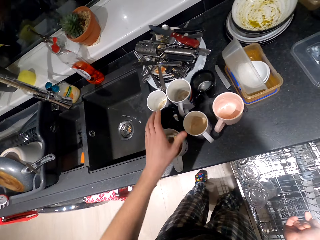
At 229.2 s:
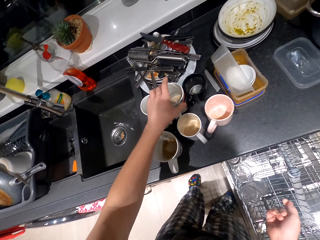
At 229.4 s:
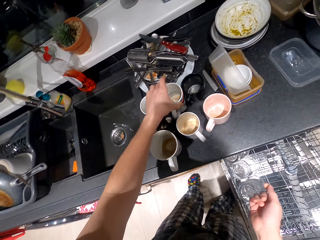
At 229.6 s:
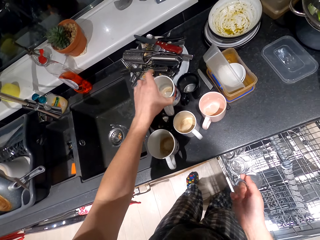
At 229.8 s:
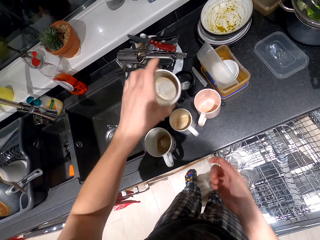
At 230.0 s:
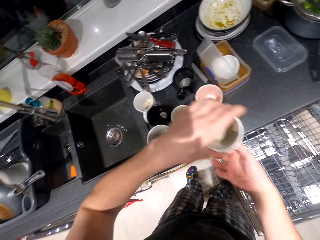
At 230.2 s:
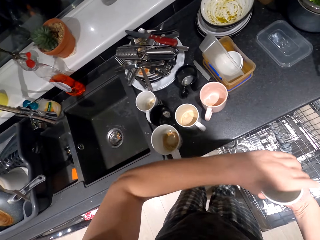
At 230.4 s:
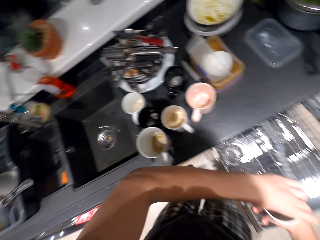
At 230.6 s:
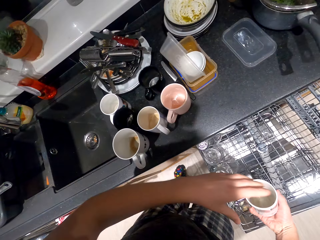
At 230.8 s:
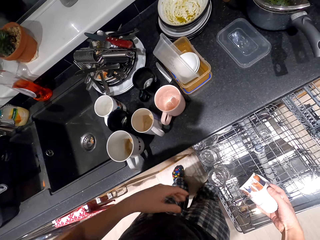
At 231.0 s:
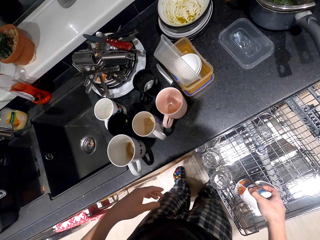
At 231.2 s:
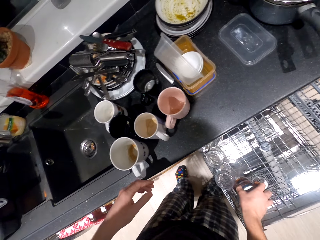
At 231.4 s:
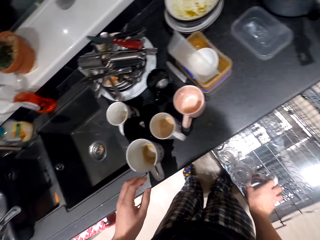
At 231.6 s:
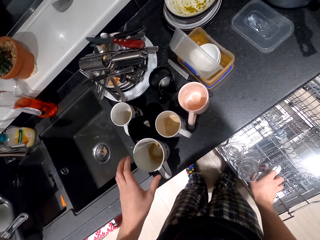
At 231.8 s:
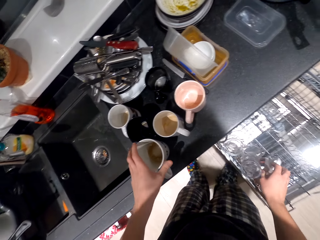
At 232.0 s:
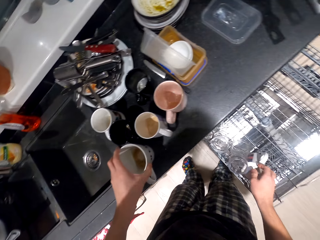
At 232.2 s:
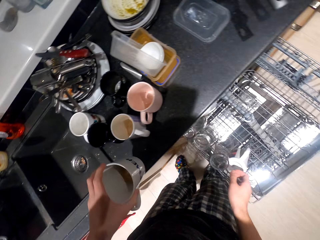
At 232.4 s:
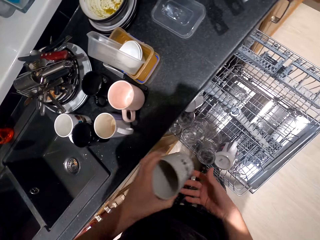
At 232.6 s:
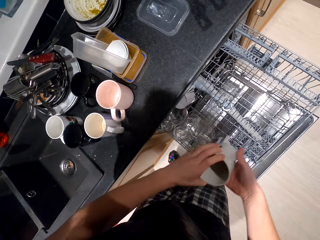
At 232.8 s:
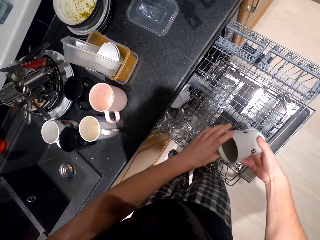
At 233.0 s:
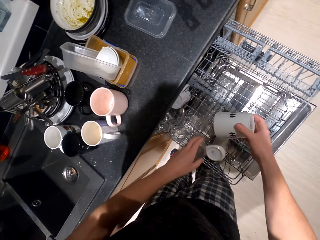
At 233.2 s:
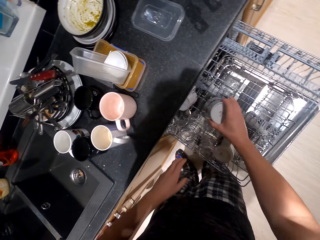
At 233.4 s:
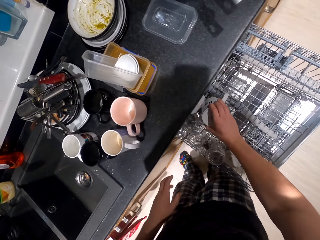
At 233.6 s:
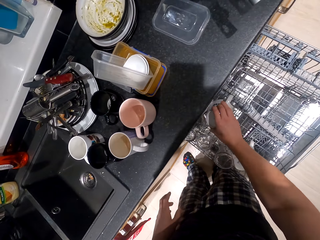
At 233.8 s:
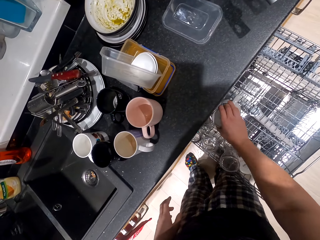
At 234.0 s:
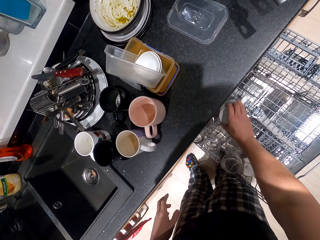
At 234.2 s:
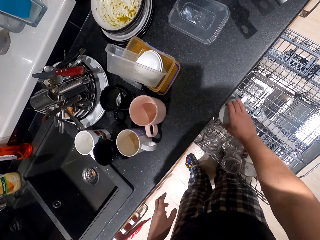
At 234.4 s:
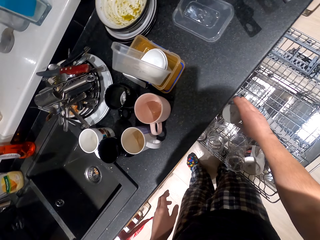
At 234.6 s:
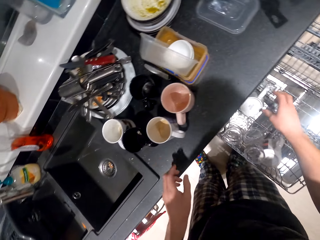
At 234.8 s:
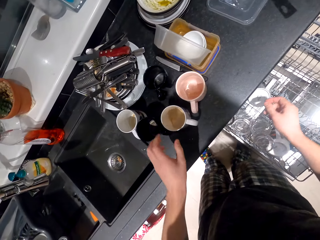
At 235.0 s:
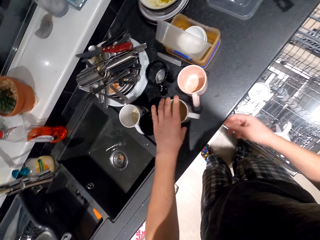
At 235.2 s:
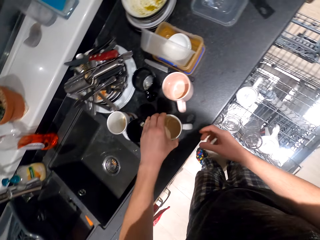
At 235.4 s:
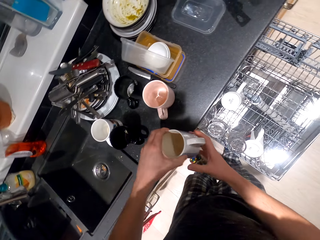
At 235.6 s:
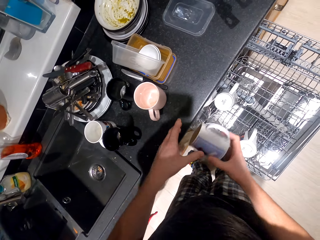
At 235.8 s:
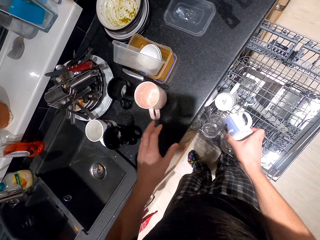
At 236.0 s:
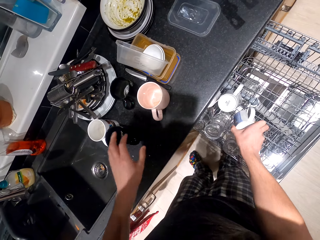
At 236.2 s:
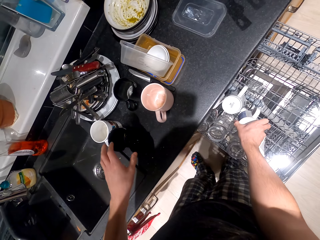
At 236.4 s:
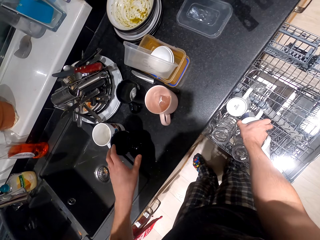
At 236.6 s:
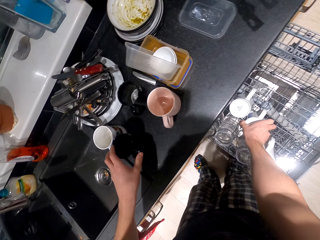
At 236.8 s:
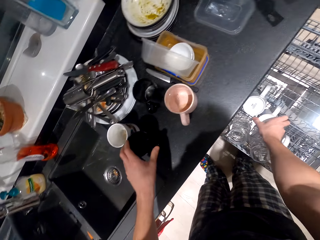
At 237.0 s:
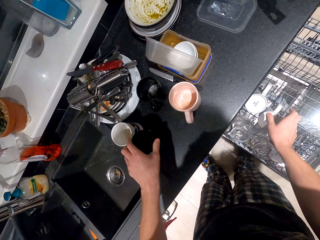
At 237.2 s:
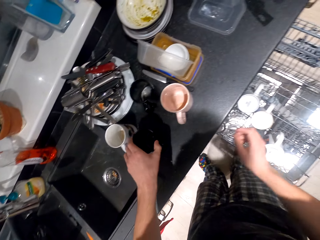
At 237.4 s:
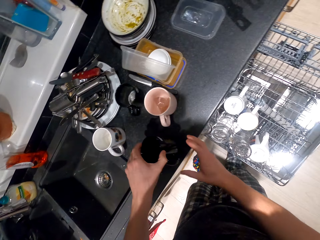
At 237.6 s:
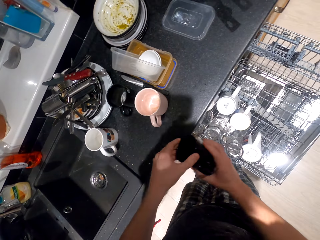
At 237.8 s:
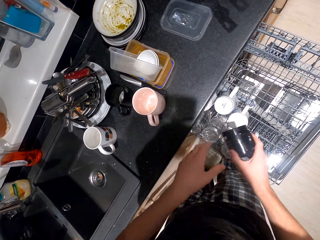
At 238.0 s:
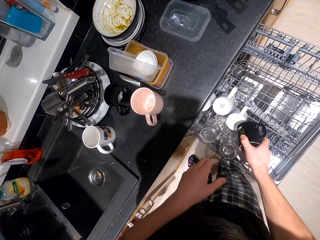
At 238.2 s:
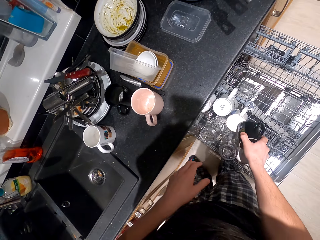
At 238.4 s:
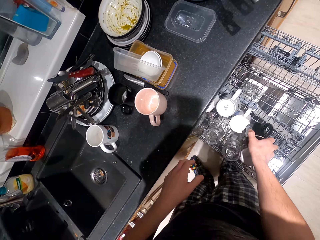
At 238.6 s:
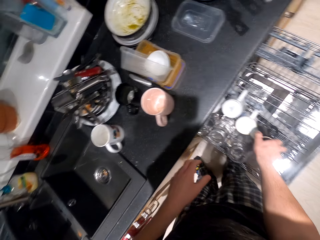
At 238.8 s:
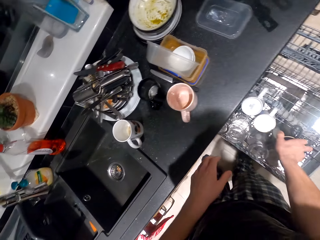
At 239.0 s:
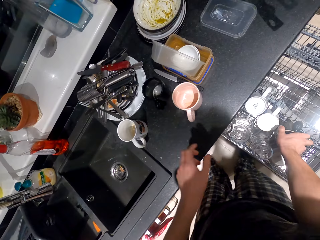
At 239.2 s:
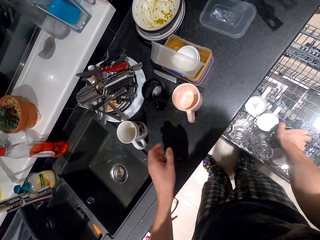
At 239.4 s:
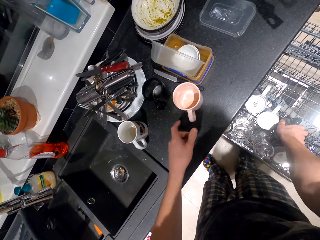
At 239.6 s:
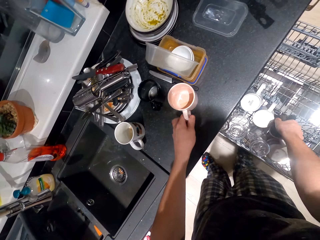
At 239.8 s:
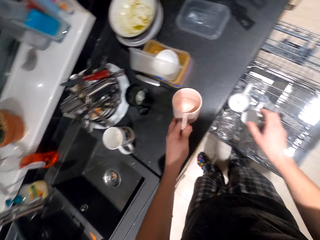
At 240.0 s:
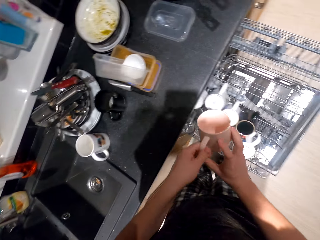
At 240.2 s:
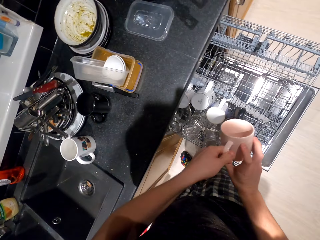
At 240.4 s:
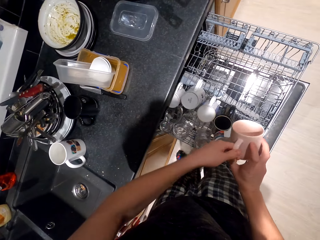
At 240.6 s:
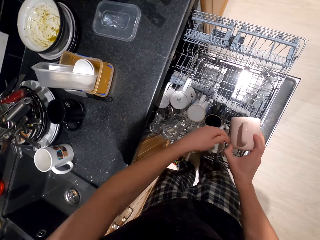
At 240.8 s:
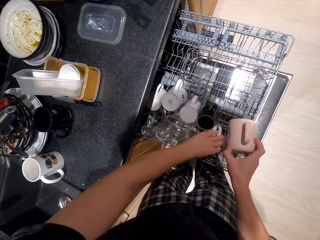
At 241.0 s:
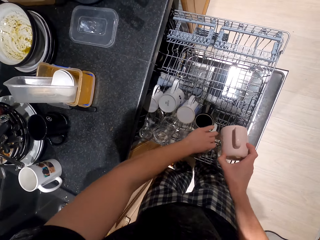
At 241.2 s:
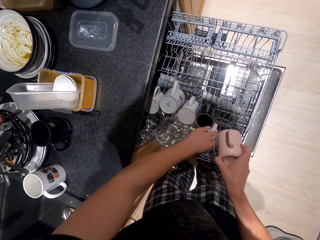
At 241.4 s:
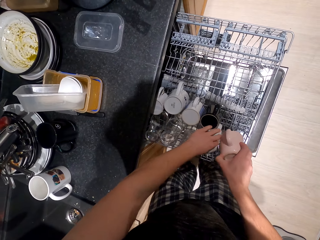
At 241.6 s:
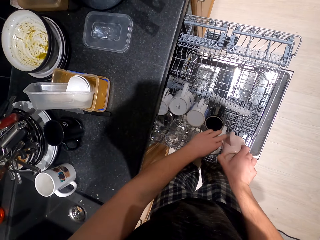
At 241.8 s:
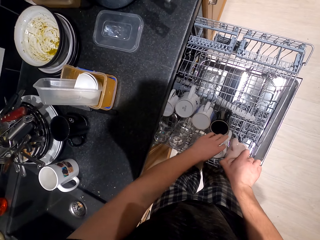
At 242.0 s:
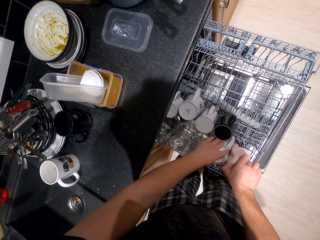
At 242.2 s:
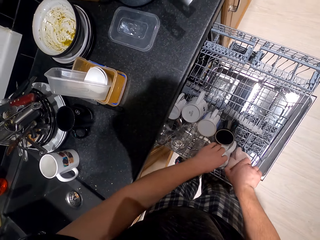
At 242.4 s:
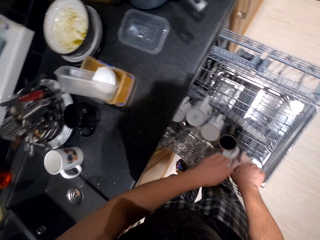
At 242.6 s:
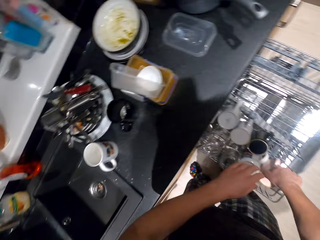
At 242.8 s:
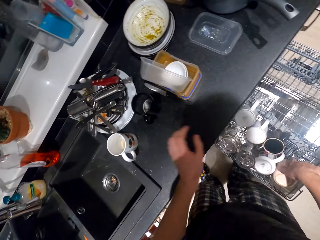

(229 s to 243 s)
The camera wearer picks up a cup and puts the cup in a cabinet. They pick up a cup and put the cup in the cabinet. They pick up a cup and put the cup in the cabinet. They pick up a cup and put the cup in the cabinet. They pick up a cup and put the cup in the cabinet.

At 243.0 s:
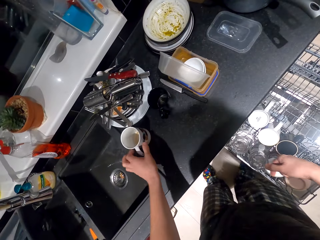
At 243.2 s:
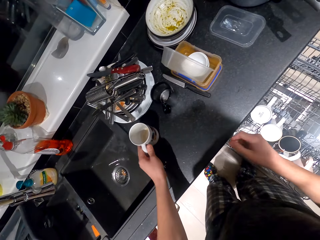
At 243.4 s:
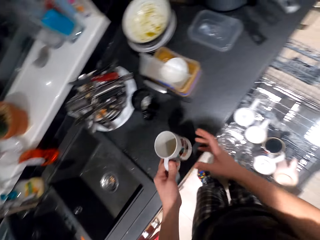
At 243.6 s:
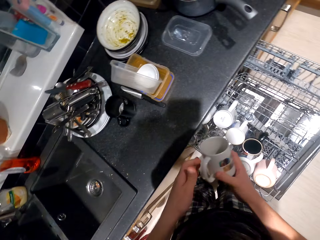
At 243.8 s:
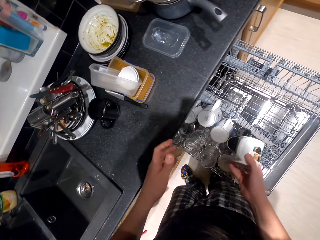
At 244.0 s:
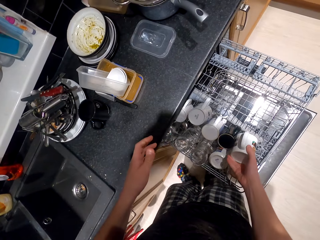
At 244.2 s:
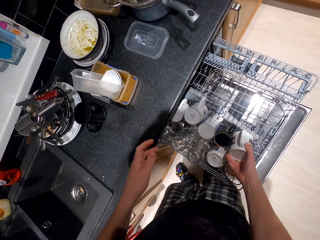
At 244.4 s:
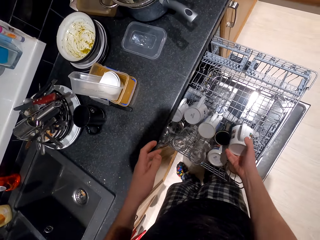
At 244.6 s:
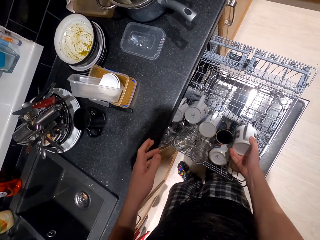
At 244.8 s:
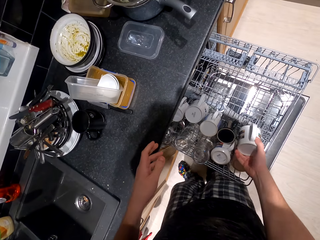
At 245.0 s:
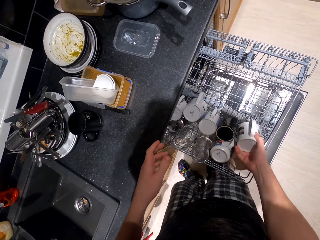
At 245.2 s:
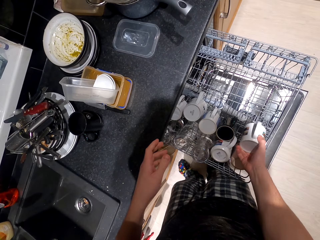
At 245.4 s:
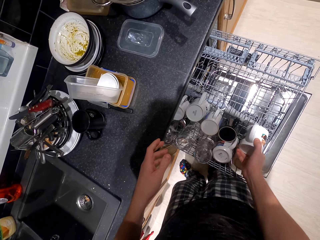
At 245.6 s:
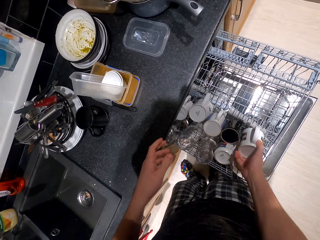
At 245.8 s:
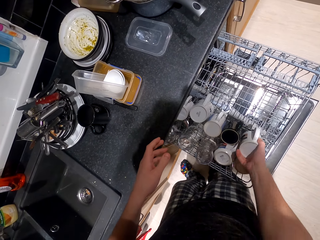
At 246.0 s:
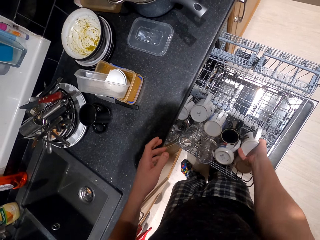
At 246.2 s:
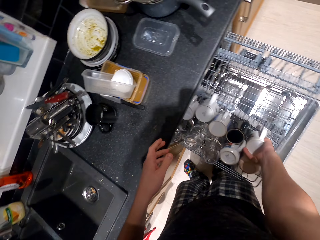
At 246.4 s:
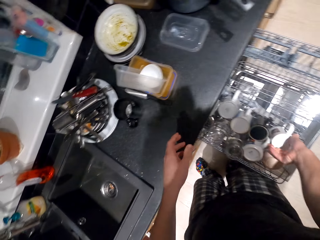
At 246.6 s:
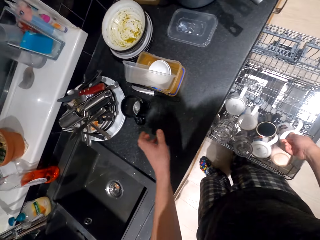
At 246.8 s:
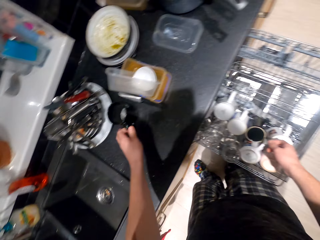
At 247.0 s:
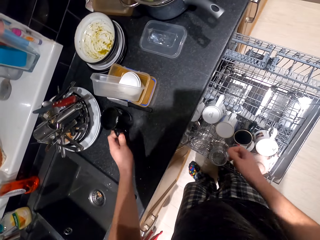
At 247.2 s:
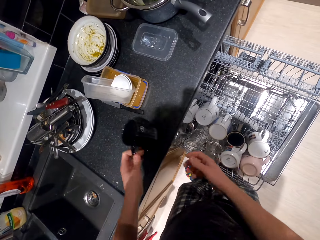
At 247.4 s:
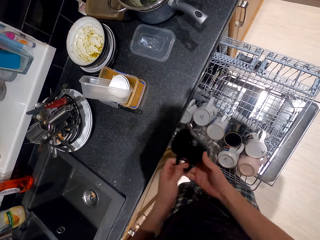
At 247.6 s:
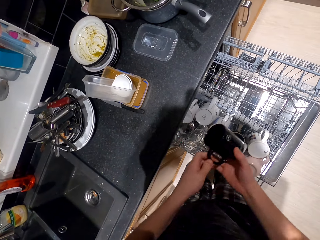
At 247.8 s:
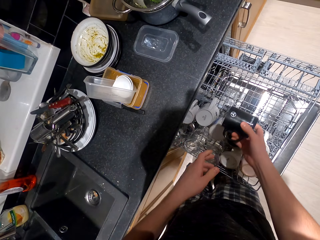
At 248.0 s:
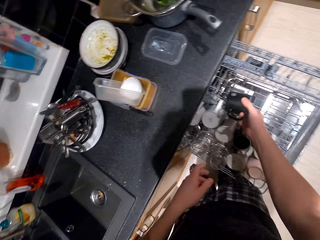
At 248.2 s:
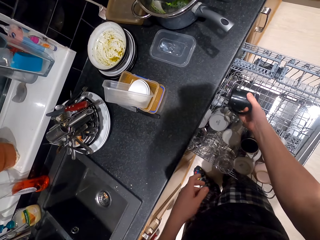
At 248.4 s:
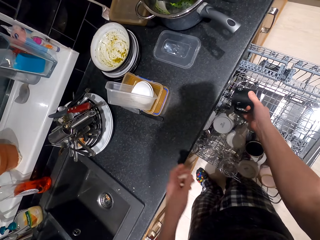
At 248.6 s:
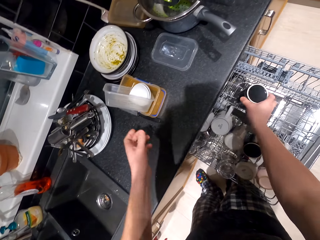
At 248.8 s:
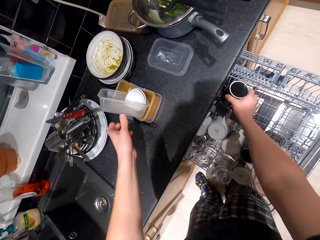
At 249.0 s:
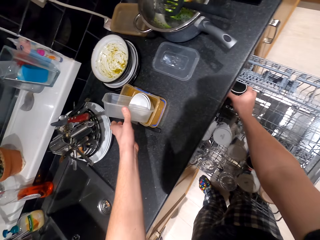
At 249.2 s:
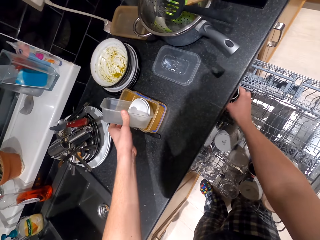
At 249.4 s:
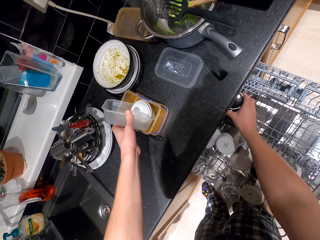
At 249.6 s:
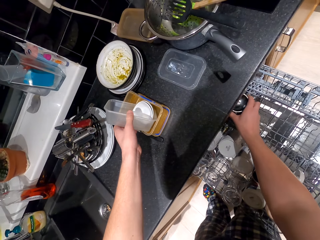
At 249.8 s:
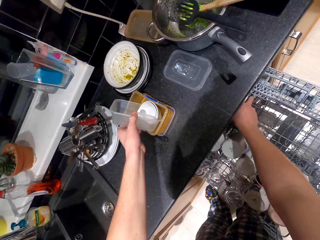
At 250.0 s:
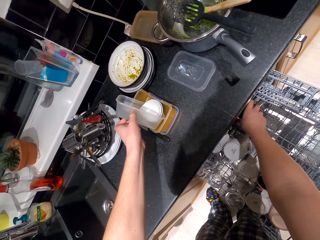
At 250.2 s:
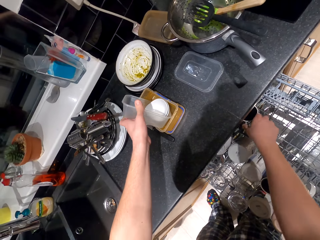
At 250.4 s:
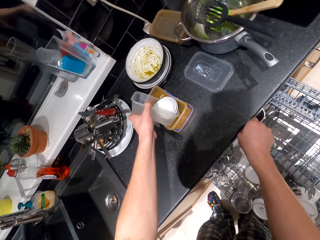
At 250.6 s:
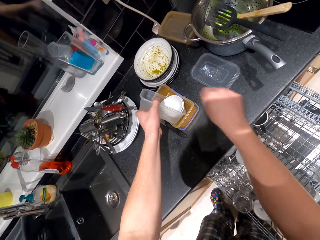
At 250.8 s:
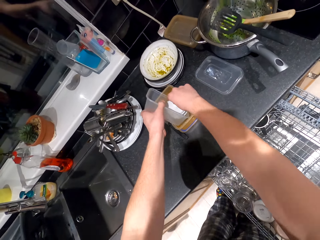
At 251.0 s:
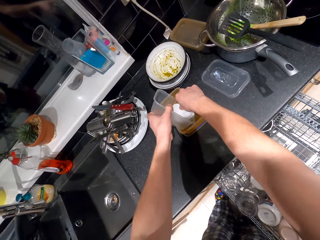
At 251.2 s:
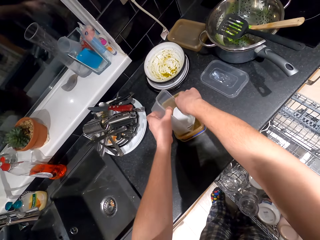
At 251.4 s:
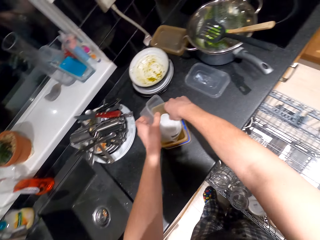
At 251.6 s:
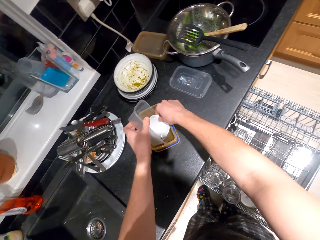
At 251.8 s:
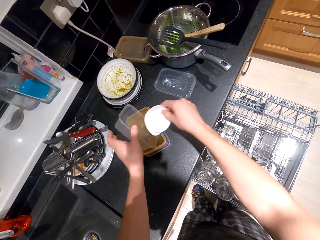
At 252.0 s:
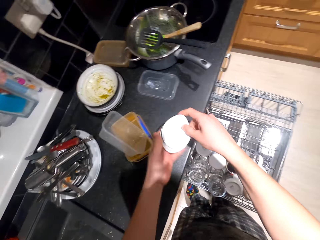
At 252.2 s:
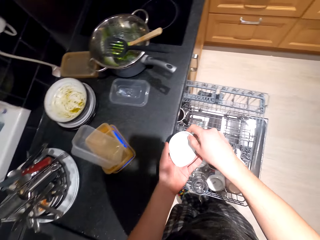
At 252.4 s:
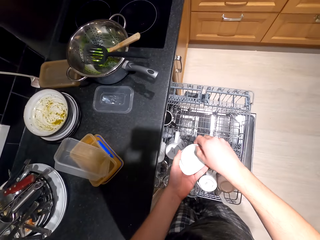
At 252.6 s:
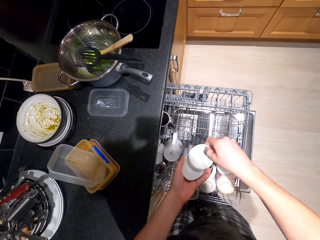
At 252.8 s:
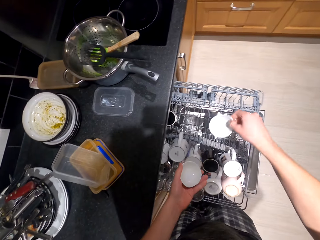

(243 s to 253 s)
The camera wearer picks up a cup and puts the cup in a cabinet. They pick up a cup and put the cup in the cabinet. They pick up a tin.
